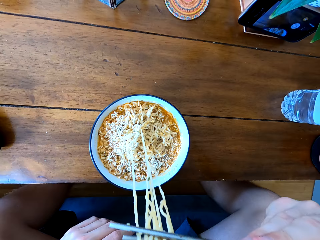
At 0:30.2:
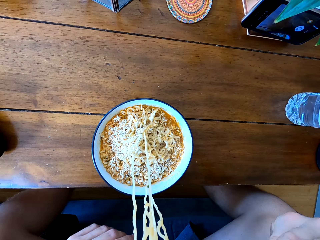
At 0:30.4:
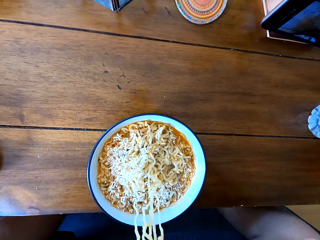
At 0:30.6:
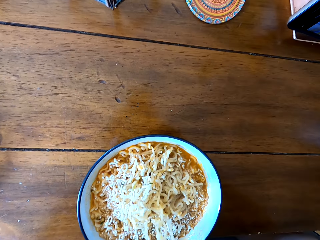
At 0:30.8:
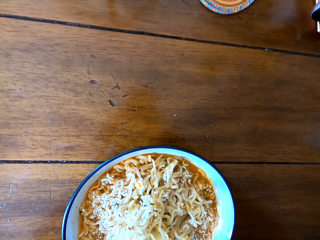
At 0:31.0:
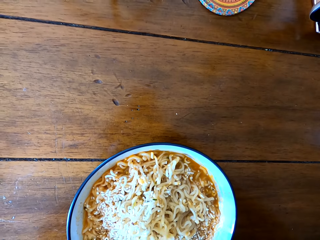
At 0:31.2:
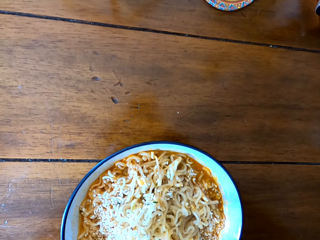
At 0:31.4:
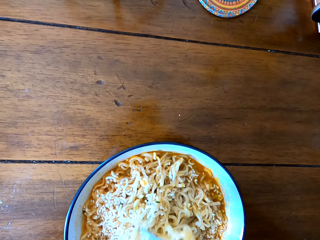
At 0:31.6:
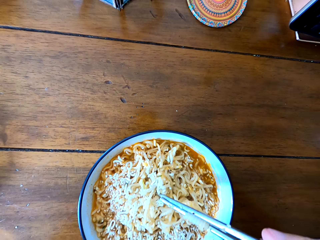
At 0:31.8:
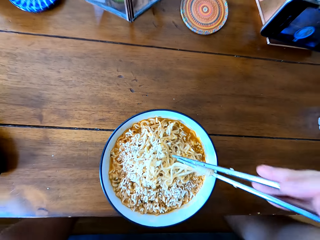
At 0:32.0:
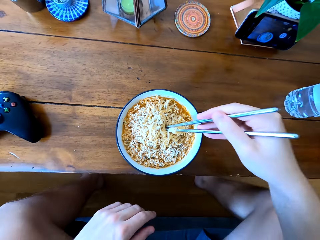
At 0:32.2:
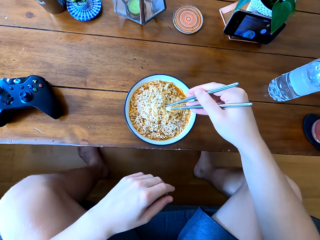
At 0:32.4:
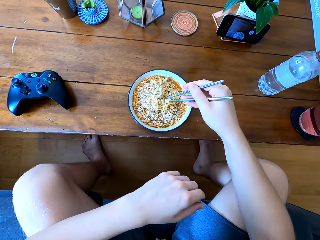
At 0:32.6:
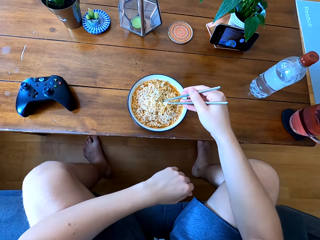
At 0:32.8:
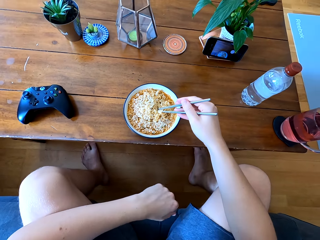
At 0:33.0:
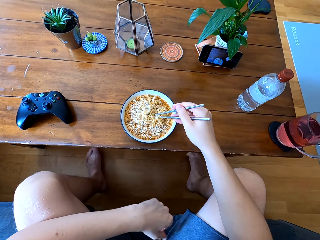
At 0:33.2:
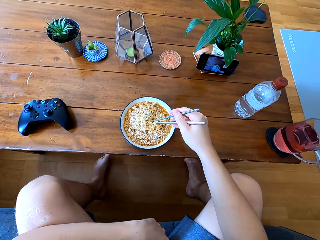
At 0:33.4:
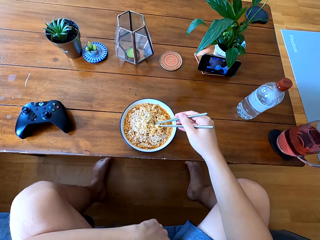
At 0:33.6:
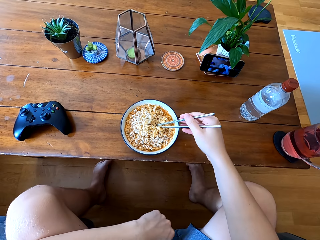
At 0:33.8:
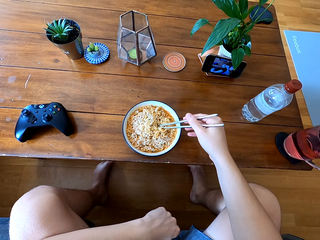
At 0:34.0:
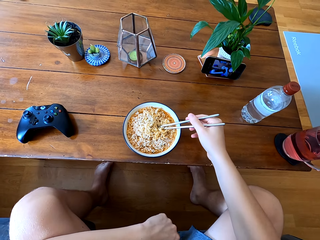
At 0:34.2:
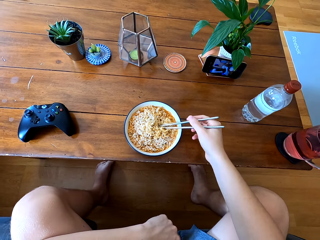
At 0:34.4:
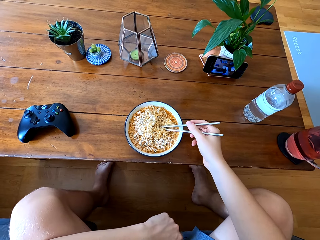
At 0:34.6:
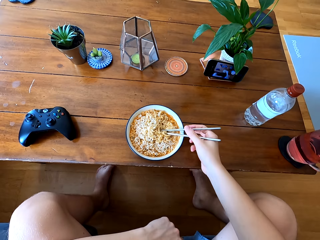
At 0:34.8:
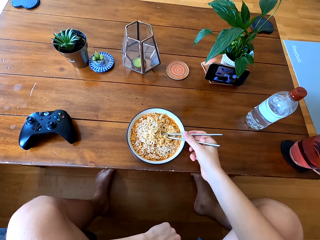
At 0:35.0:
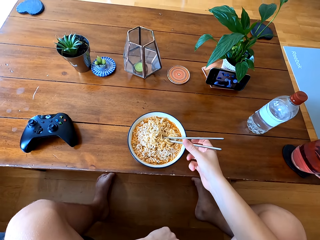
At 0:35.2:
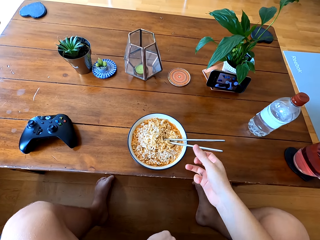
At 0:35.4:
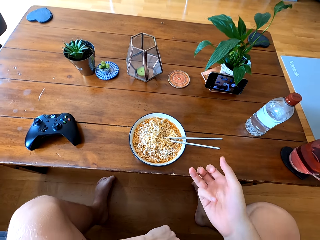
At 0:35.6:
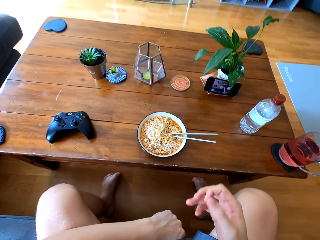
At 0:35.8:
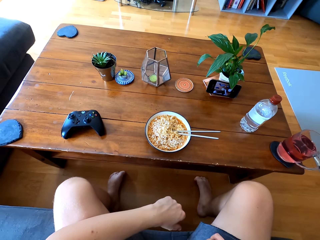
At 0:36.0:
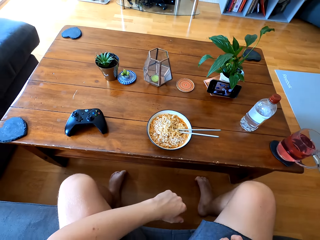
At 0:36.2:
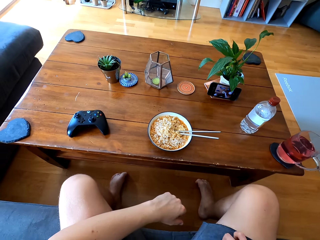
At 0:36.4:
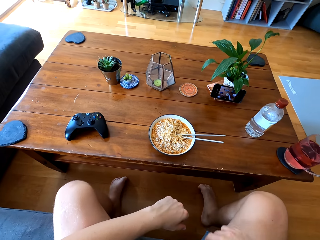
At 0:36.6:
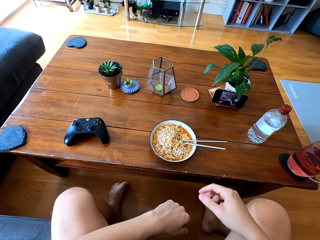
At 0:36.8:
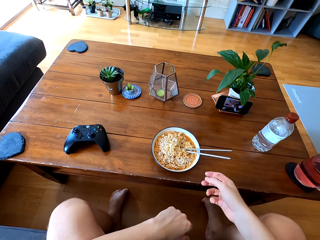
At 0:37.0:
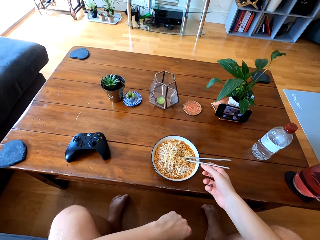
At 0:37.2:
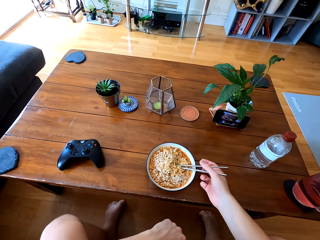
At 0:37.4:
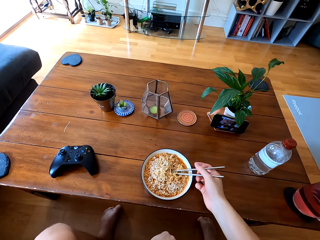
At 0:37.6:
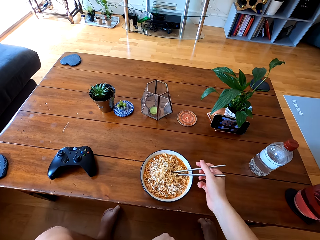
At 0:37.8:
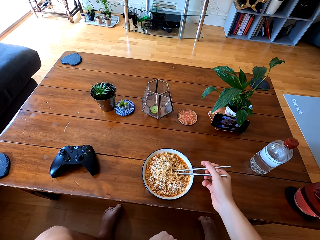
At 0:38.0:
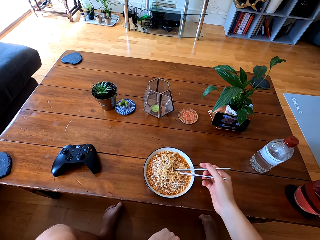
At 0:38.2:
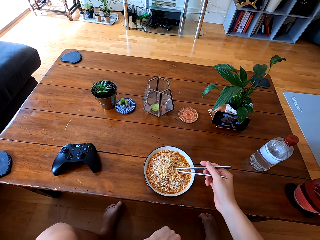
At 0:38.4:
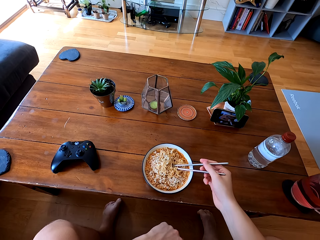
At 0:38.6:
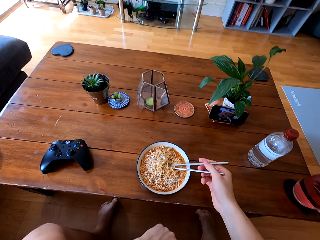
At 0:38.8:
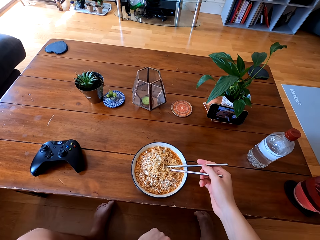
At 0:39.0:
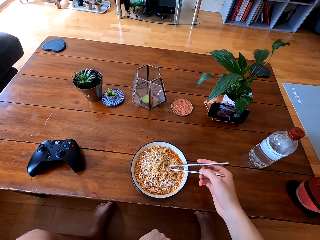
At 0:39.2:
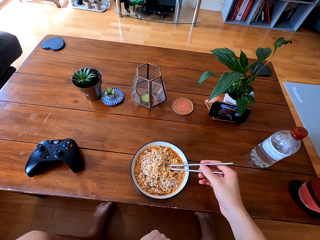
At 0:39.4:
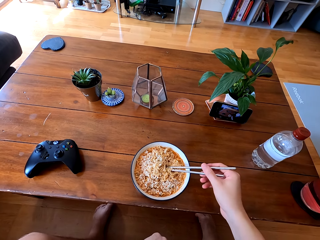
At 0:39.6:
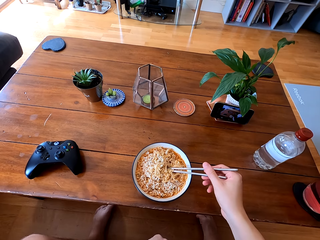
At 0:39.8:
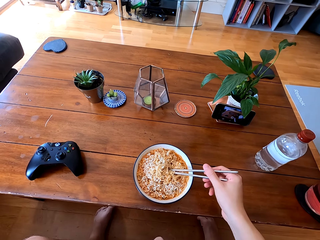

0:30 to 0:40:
The camera wearer eats the food. They put the chopsticks on the food. They hold the eating sticks. They eat the food and lift the hand up. They touch the chopsticks.

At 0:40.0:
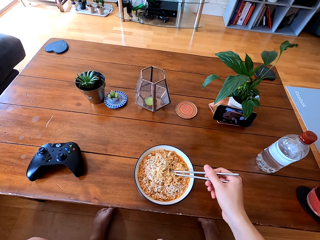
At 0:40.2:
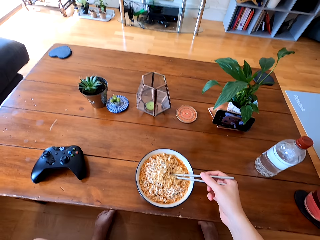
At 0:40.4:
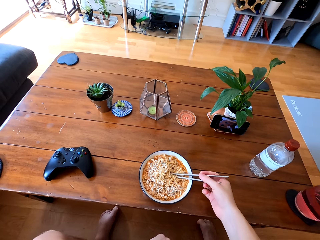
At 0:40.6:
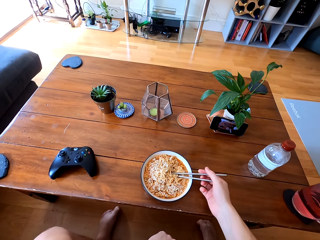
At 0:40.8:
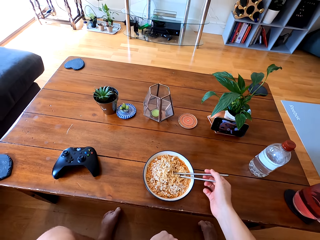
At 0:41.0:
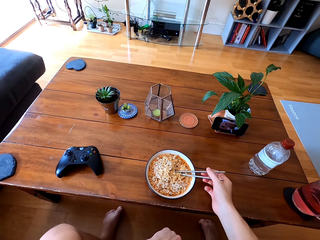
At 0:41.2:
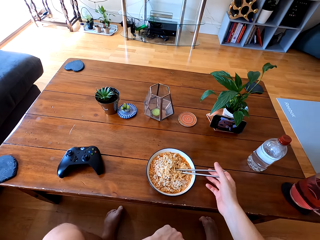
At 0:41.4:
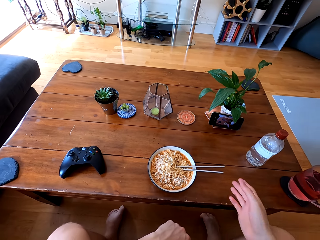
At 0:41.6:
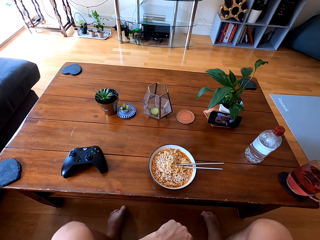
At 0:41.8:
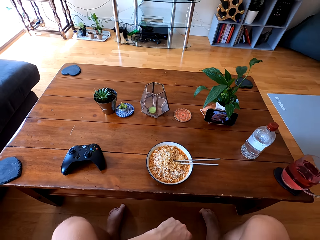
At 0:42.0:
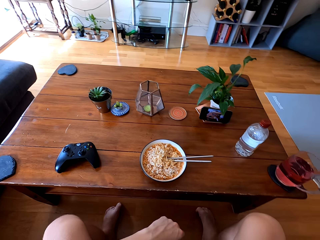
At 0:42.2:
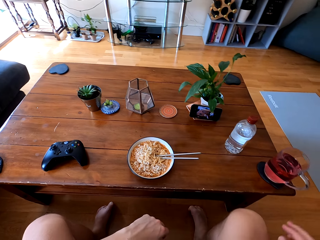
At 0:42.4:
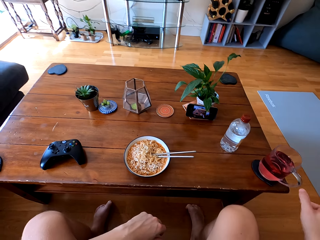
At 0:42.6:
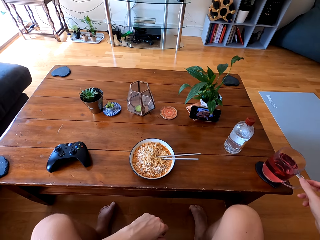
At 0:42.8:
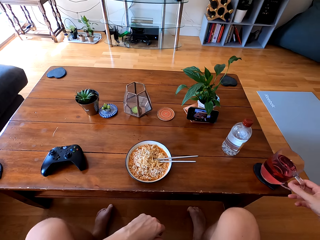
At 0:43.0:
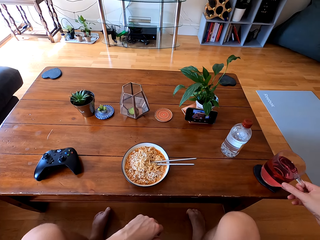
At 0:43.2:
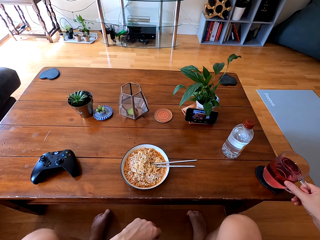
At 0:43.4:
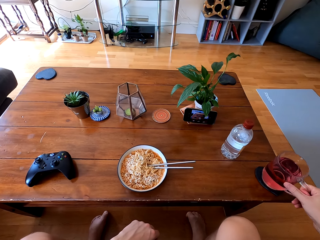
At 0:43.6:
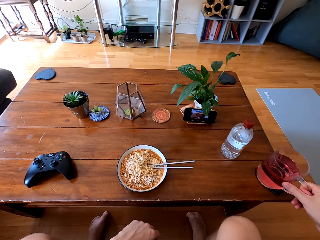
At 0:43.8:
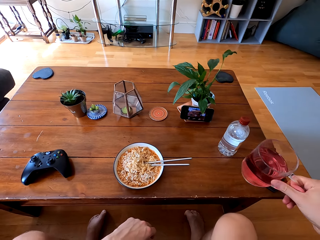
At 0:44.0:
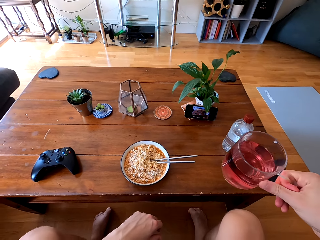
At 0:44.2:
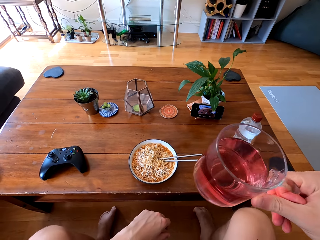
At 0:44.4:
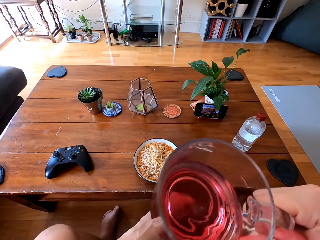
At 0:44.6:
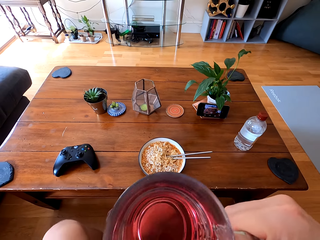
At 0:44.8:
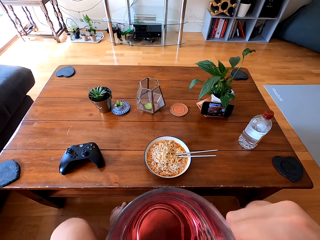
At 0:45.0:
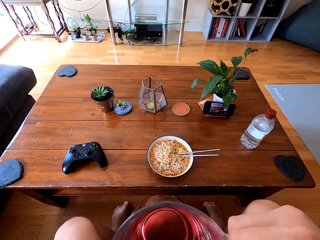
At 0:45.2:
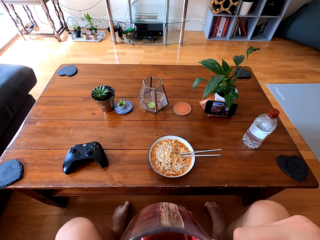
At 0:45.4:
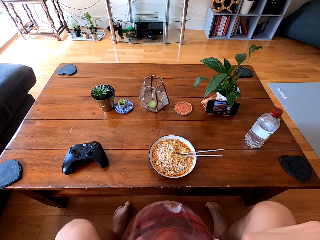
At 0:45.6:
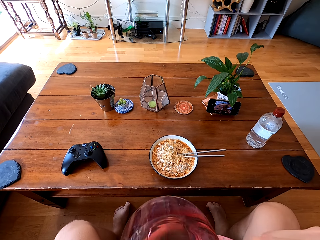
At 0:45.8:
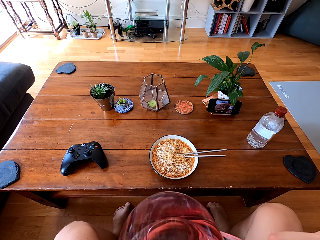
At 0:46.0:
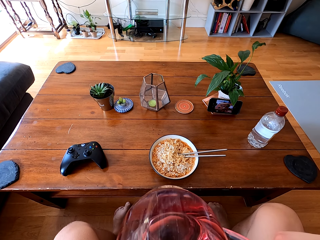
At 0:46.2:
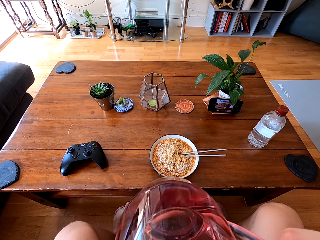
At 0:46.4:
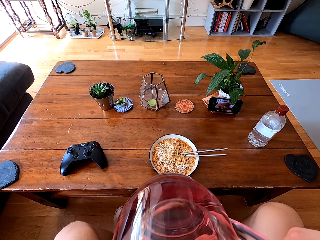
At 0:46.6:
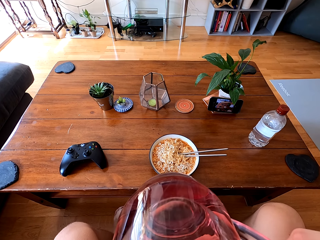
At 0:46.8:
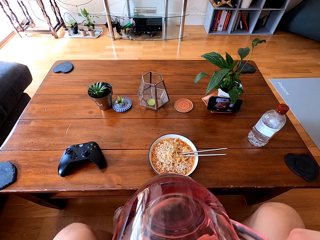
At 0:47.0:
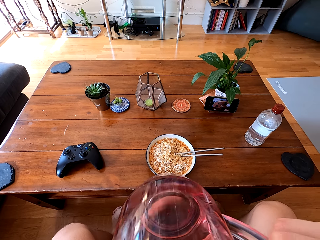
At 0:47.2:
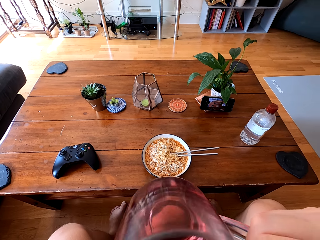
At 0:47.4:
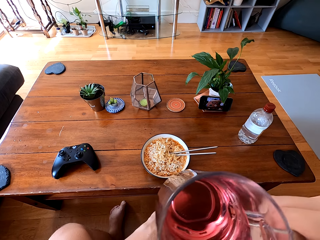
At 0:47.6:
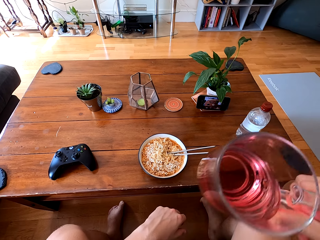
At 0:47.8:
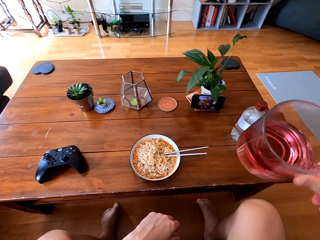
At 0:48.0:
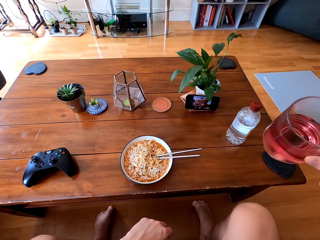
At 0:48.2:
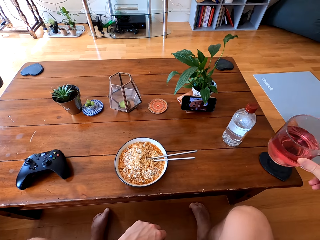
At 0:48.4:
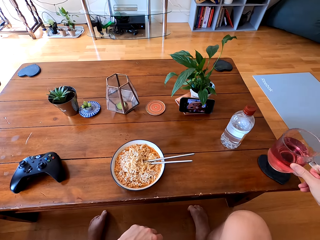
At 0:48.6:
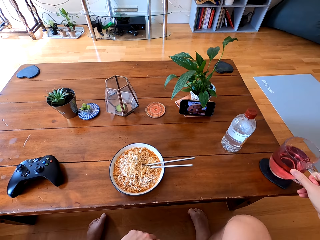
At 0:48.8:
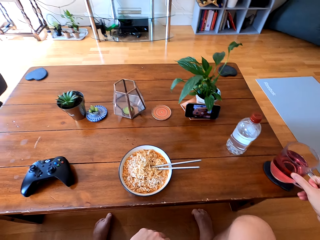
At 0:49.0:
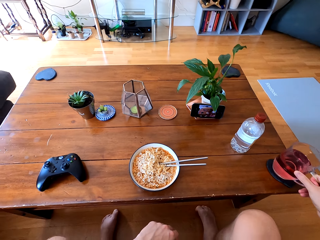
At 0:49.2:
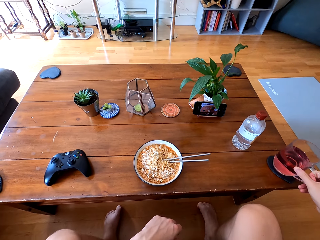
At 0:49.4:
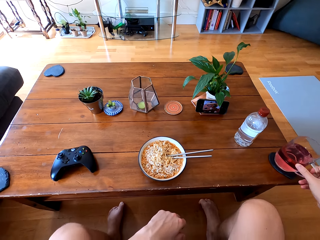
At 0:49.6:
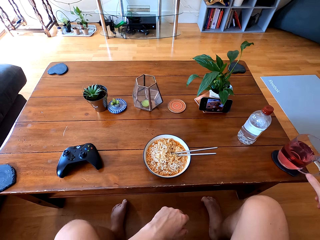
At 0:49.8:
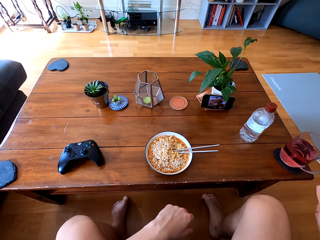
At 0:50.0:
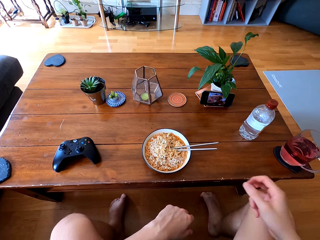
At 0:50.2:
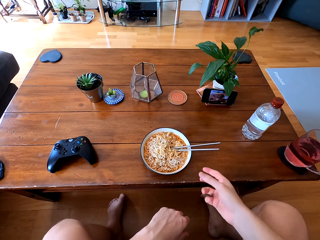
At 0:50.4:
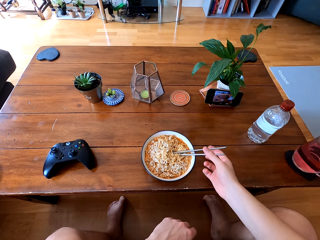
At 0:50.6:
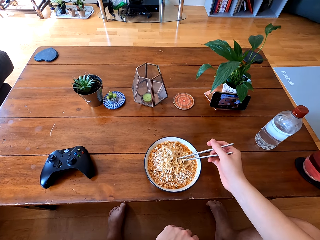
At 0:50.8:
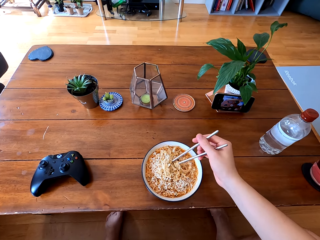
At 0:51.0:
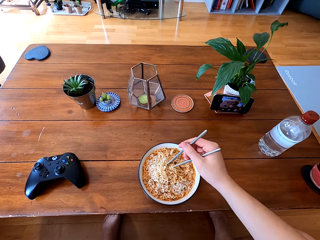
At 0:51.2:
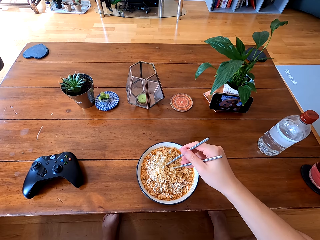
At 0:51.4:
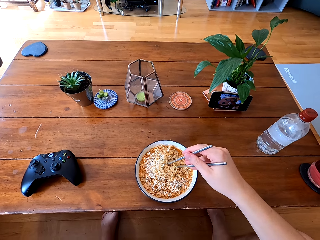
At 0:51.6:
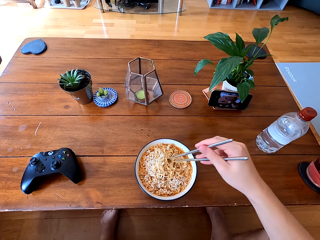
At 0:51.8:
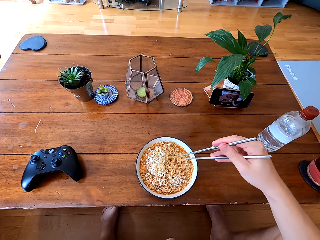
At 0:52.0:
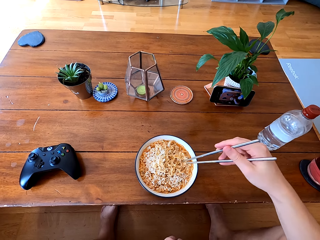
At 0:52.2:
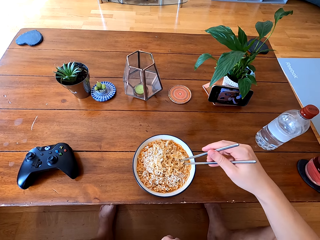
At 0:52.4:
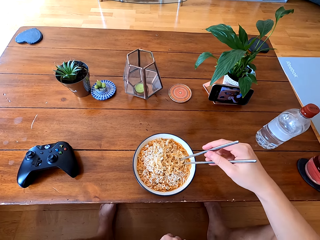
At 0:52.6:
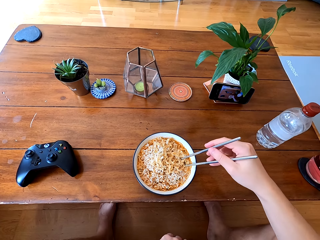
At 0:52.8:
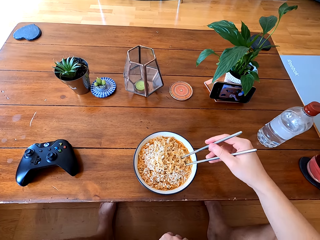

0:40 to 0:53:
The camera wearer removes the hand from the chopsticks. They pick up the glass of a drink on the table. They drink the juice. They return the glass of a drink on the table. They touch the chopsticks.
